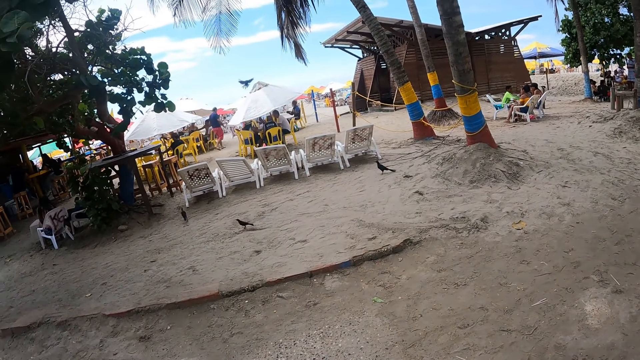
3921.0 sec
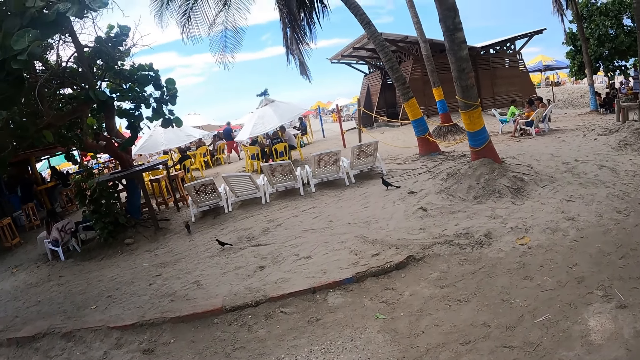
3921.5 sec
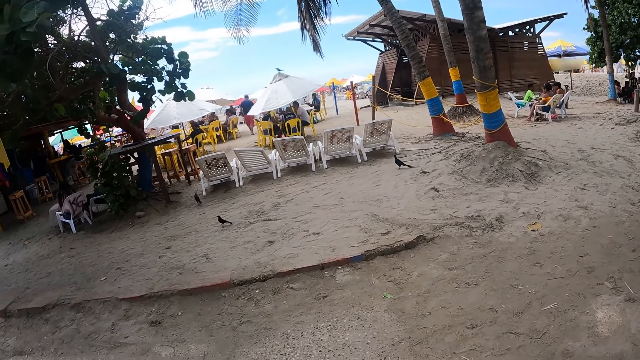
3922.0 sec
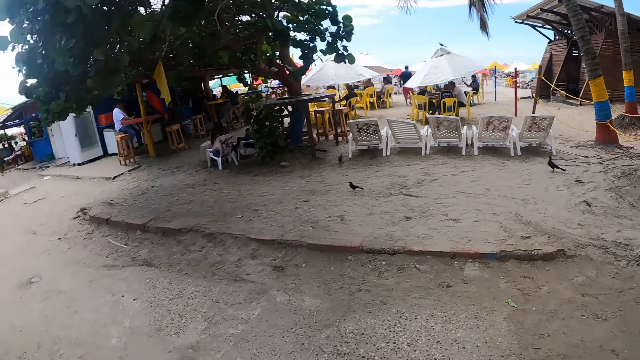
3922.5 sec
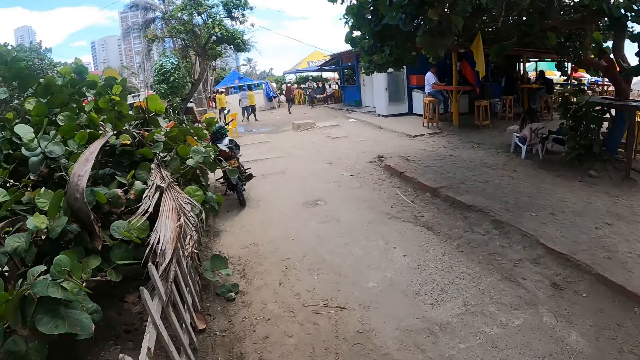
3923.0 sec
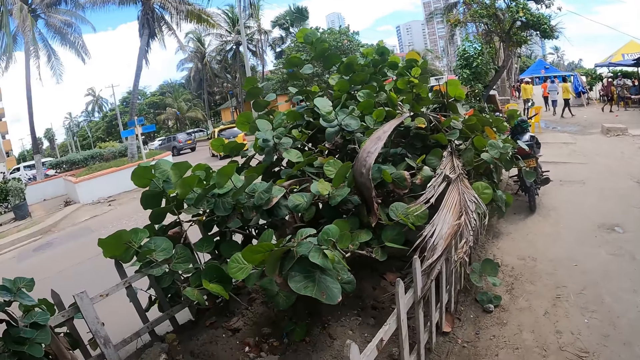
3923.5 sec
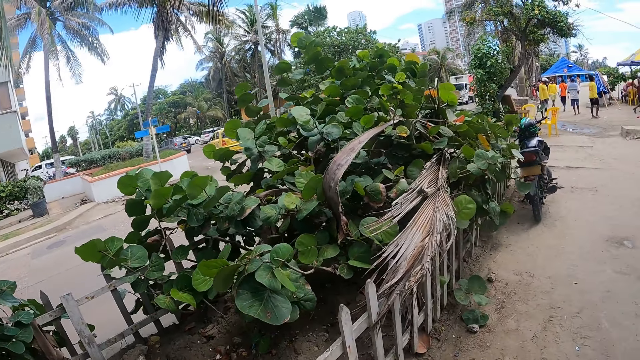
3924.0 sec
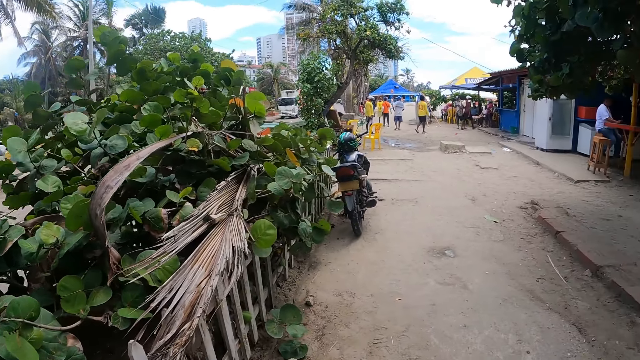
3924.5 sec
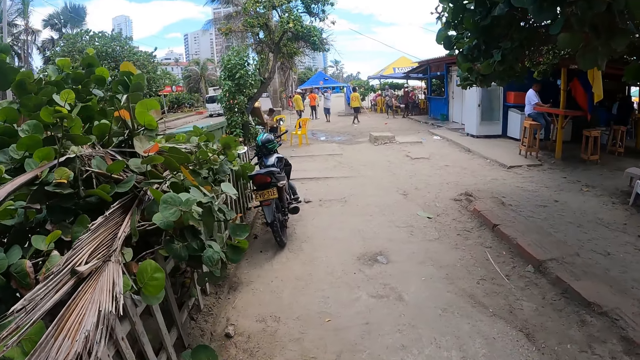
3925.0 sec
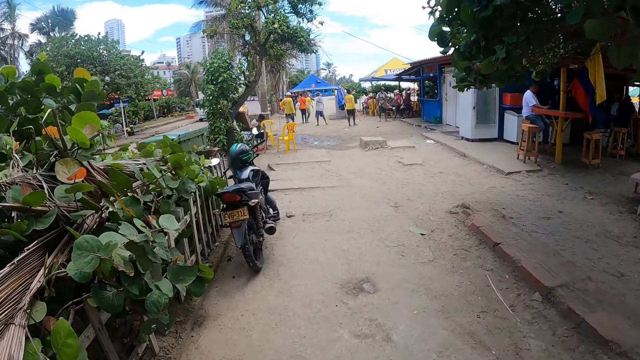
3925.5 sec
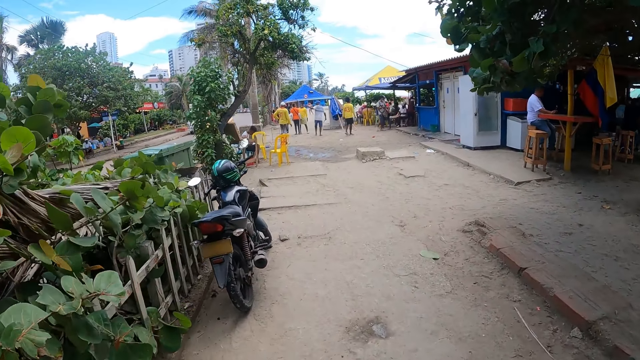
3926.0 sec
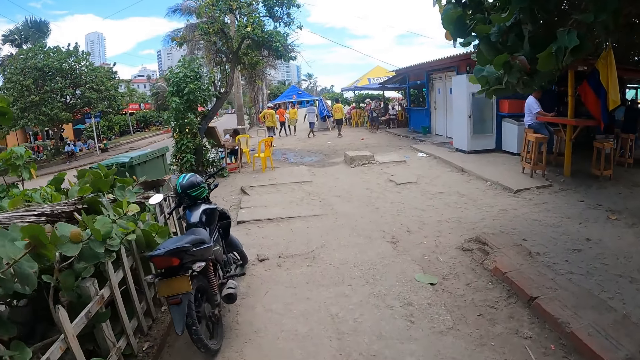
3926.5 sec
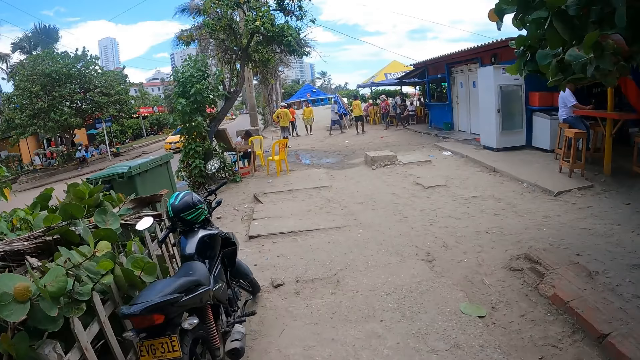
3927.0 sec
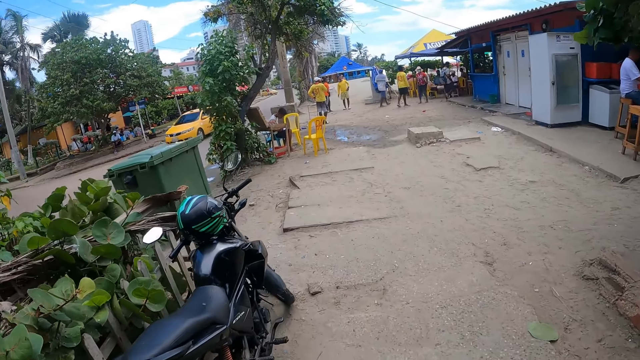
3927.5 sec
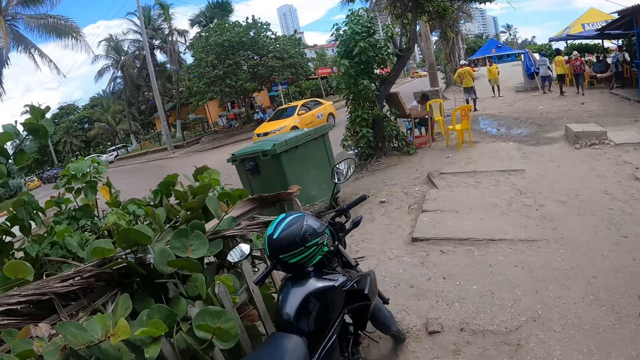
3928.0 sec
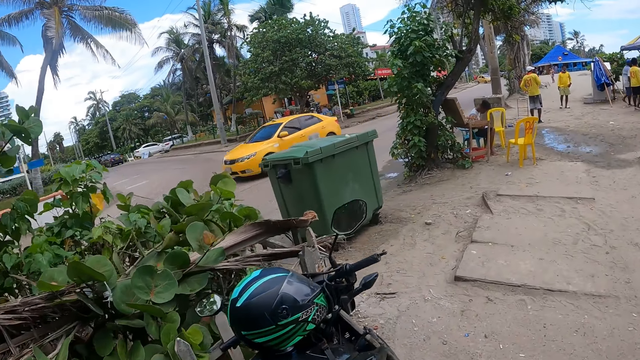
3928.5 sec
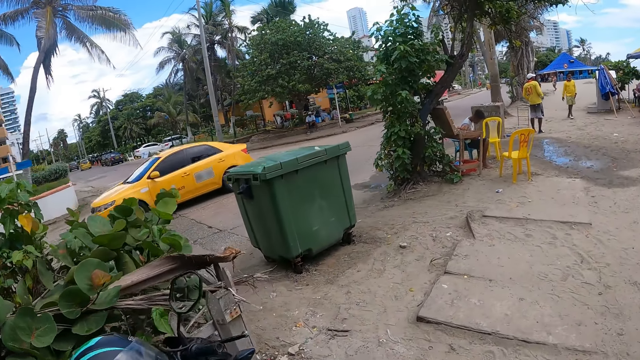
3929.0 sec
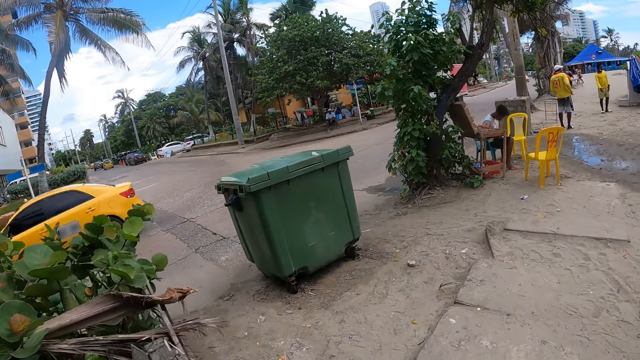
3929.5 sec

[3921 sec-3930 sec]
The camera wearer stands on the pathway. They walk on the pathway.

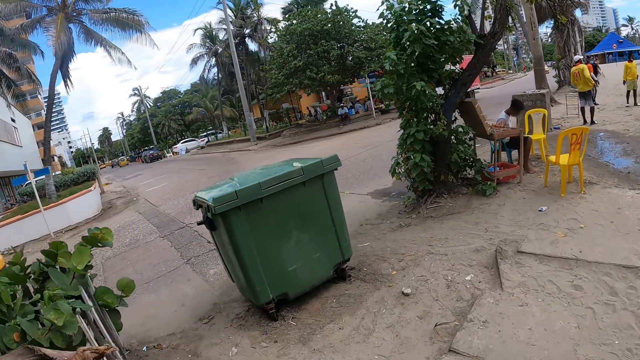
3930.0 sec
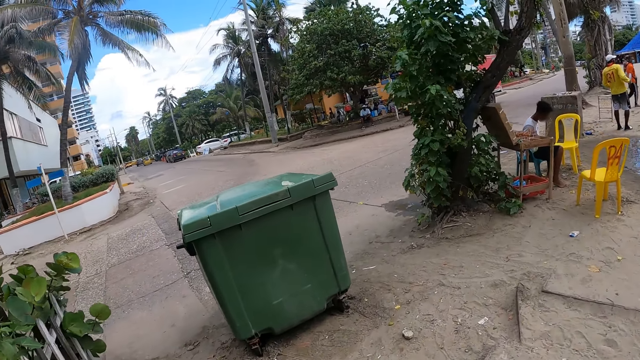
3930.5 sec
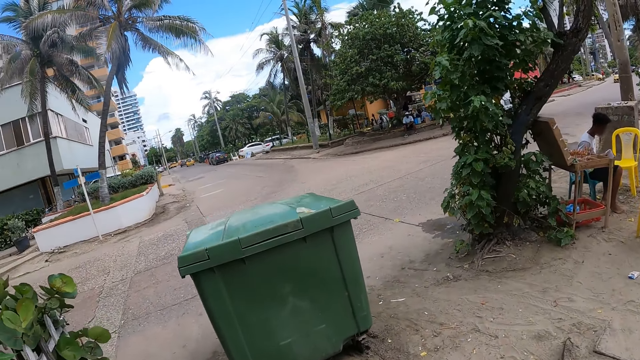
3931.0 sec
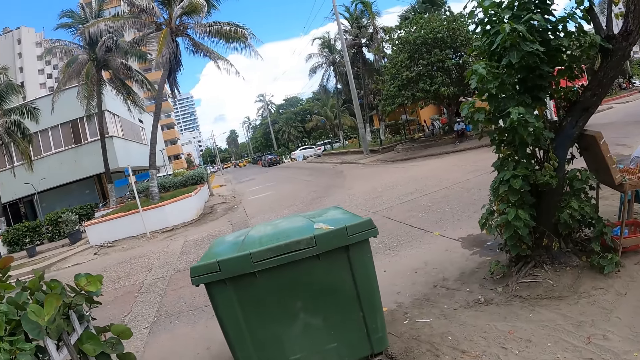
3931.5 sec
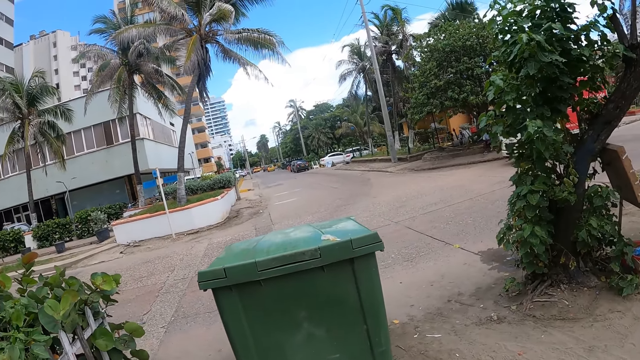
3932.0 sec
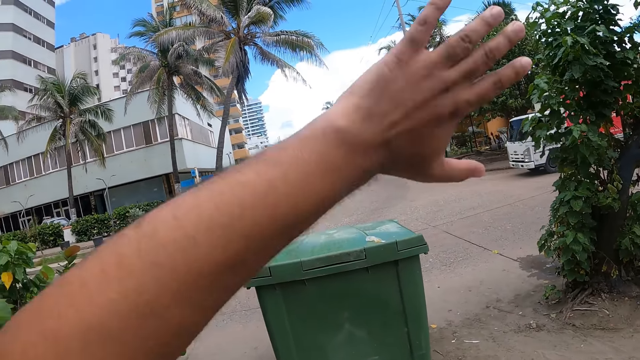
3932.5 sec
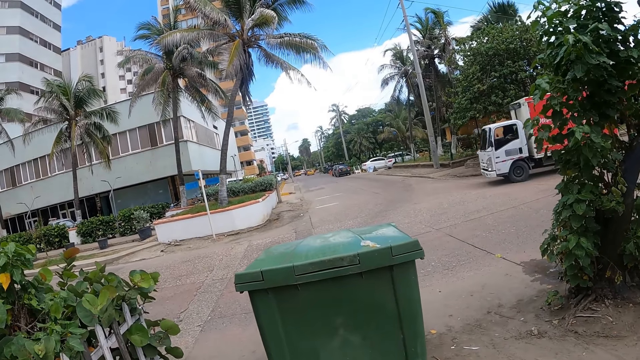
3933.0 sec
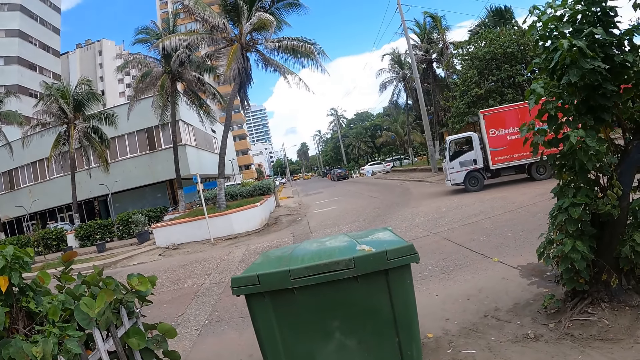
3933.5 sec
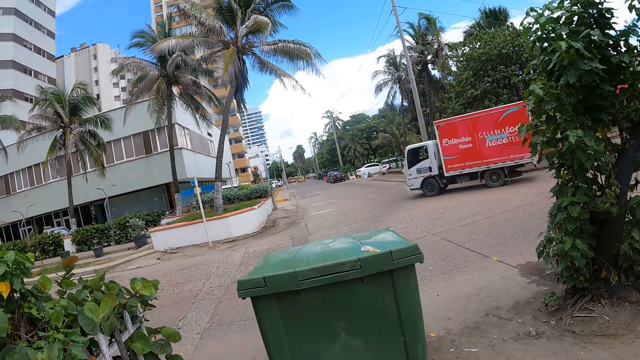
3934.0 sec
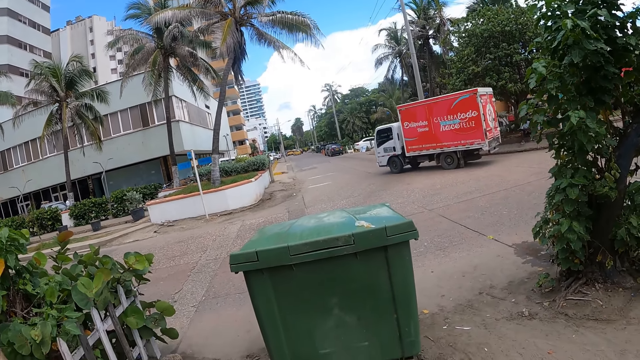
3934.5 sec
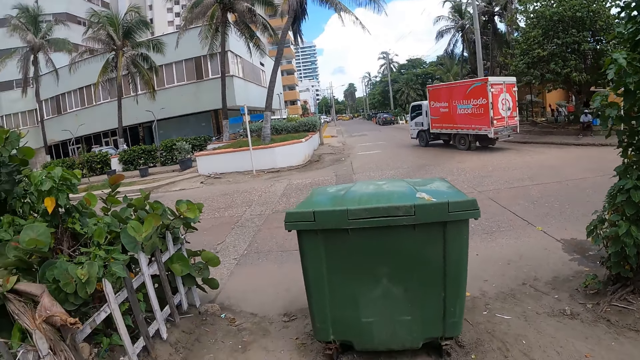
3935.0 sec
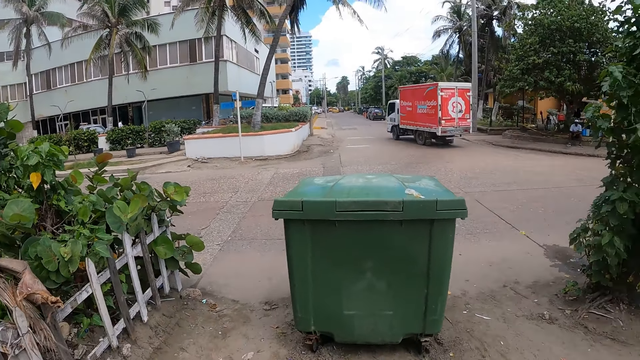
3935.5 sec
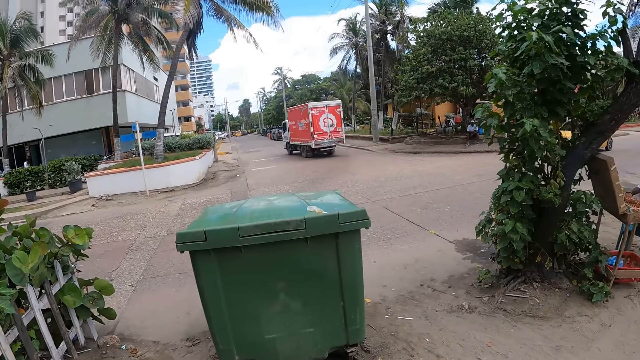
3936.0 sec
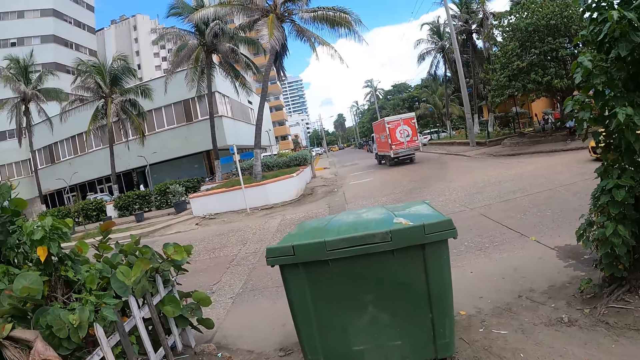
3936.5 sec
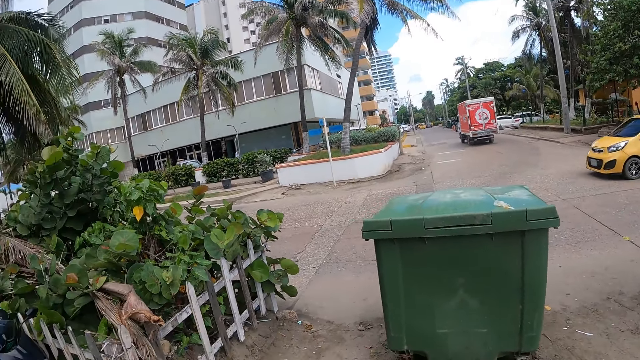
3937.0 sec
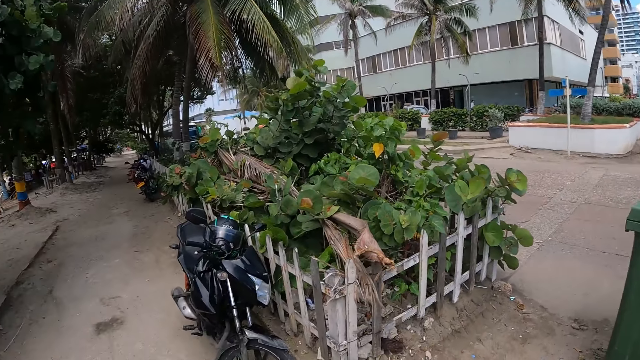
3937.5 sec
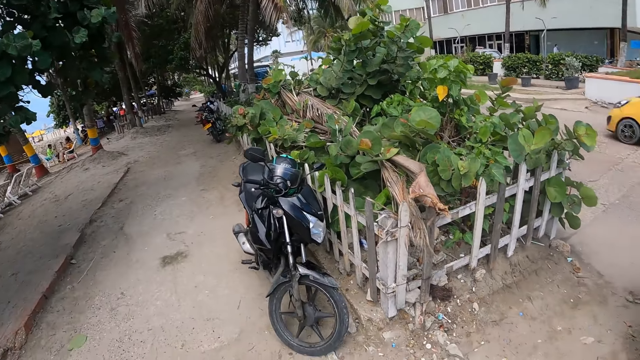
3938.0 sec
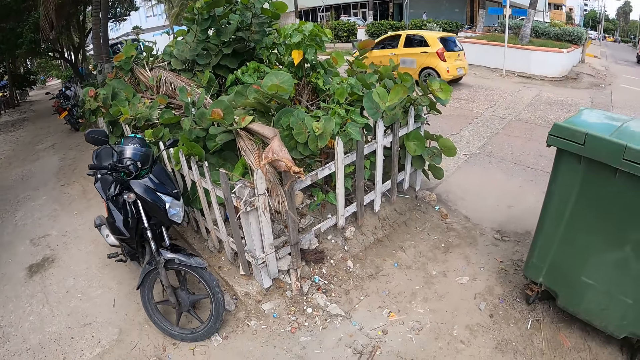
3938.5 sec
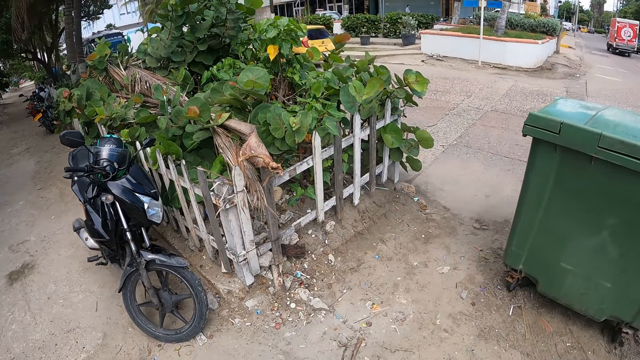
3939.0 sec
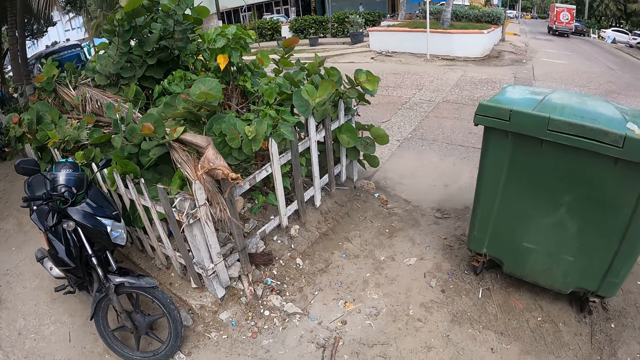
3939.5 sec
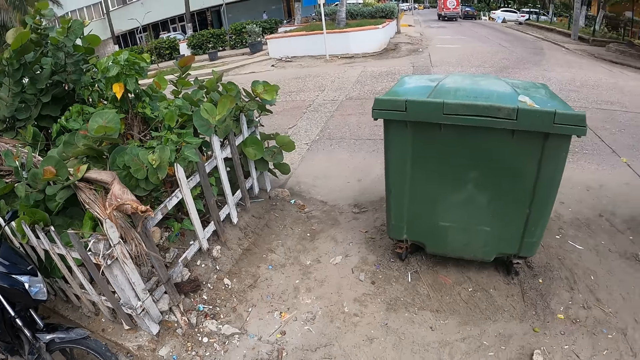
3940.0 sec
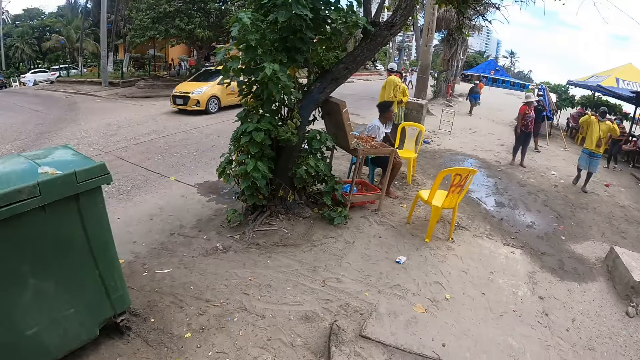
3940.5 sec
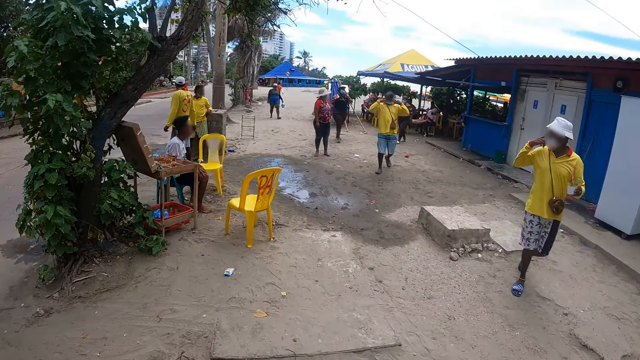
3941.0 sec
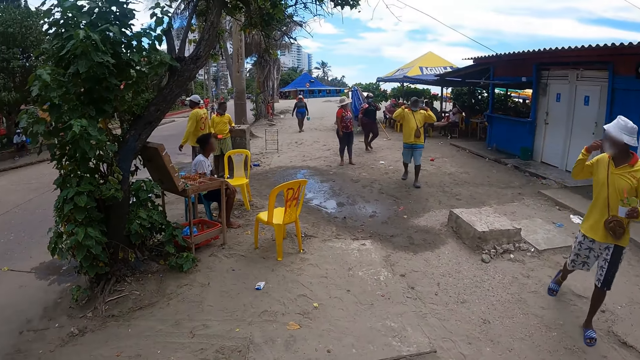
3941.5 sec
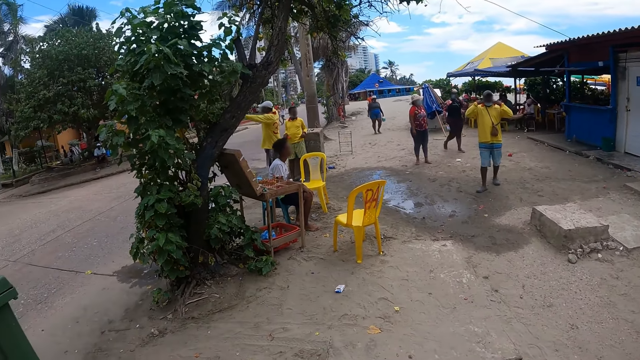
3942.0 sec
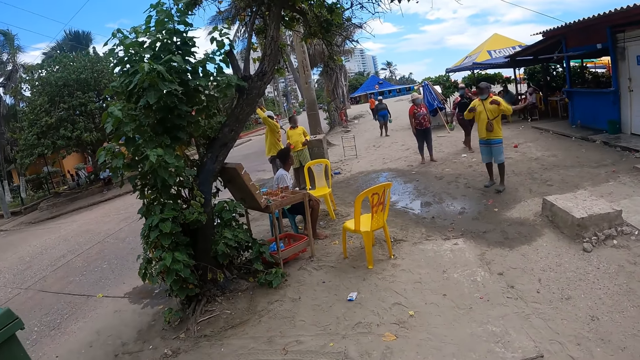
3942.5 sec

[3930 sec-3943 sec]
The camera wearer waves the left hand. They look around.
